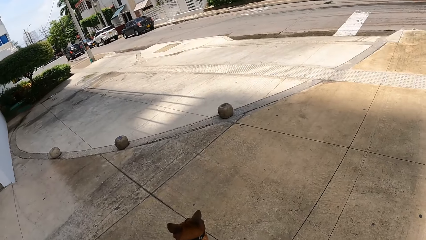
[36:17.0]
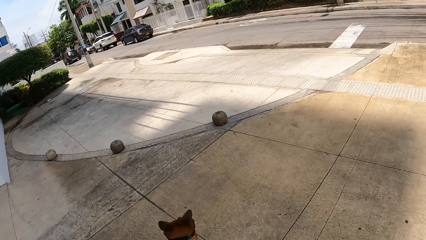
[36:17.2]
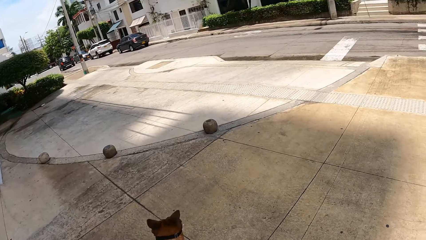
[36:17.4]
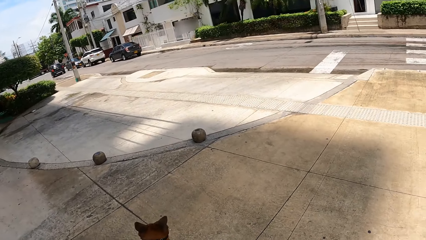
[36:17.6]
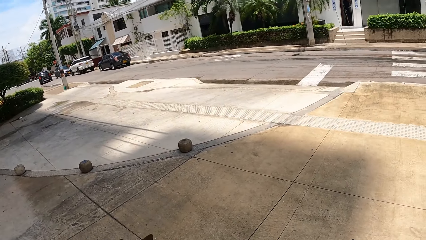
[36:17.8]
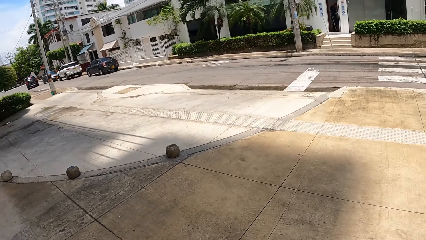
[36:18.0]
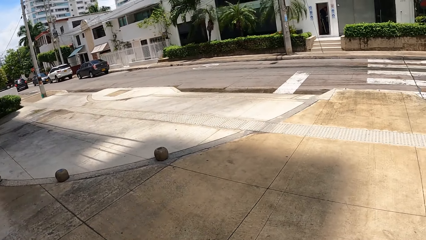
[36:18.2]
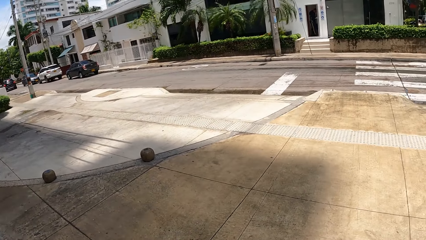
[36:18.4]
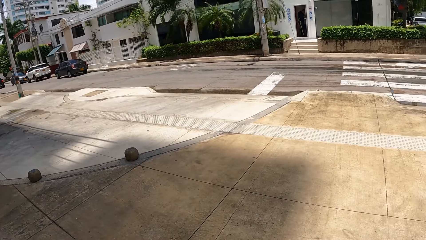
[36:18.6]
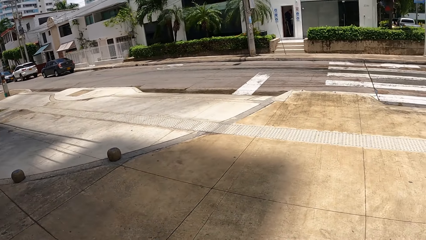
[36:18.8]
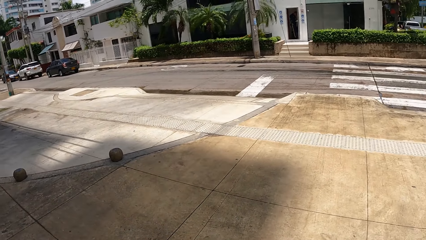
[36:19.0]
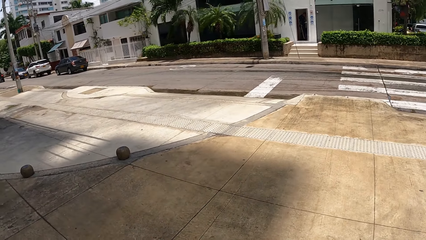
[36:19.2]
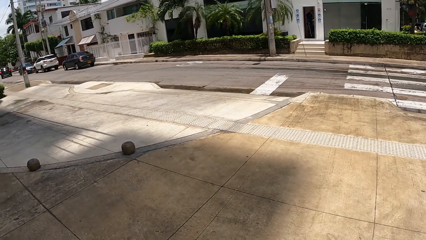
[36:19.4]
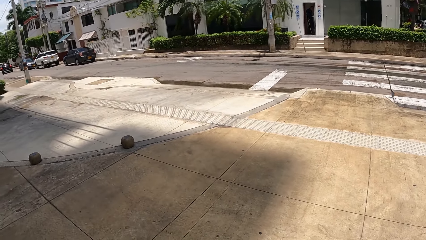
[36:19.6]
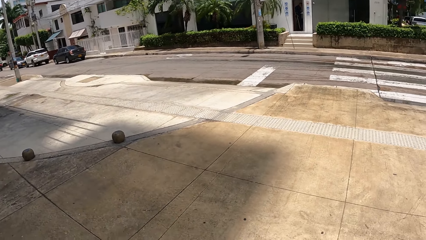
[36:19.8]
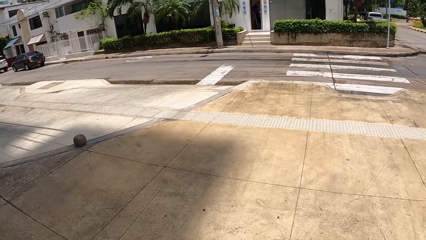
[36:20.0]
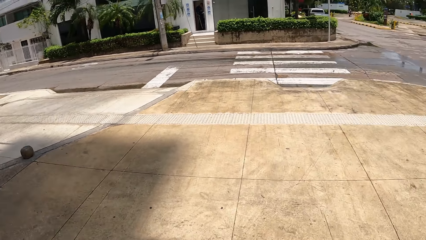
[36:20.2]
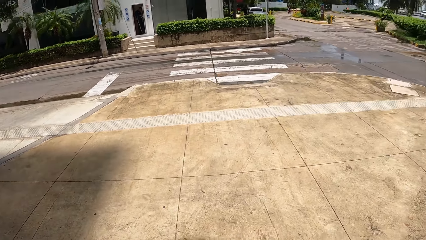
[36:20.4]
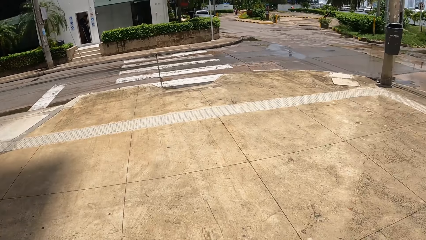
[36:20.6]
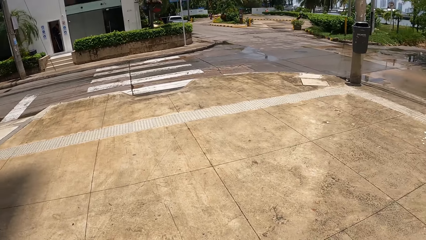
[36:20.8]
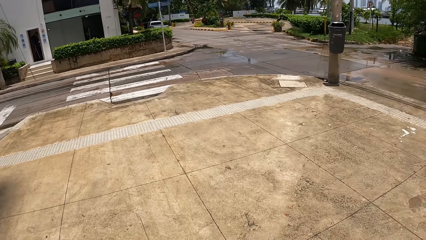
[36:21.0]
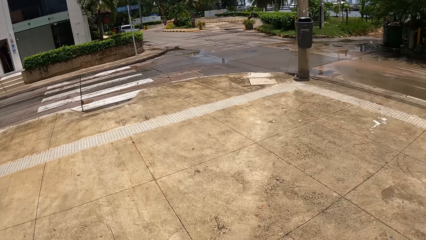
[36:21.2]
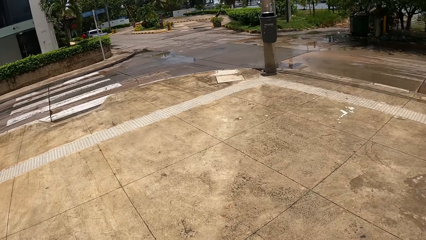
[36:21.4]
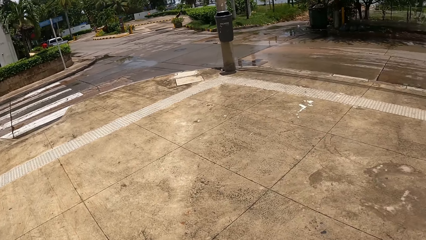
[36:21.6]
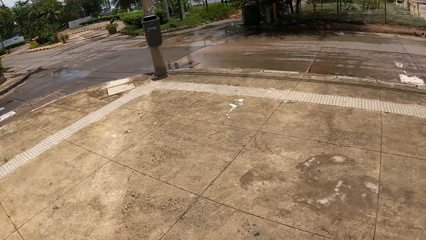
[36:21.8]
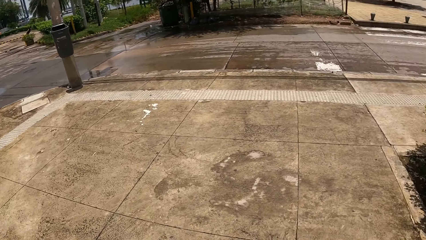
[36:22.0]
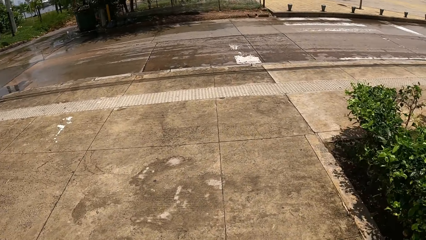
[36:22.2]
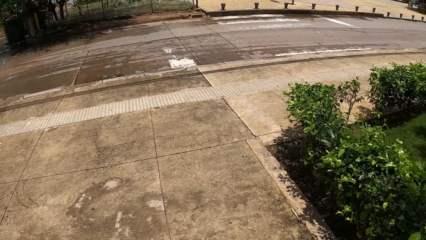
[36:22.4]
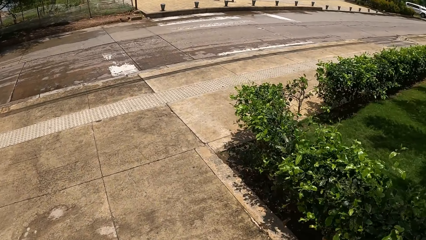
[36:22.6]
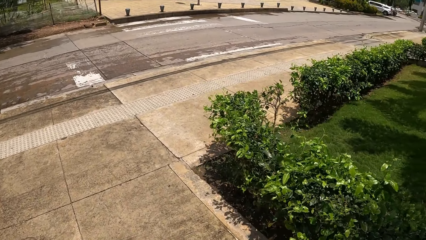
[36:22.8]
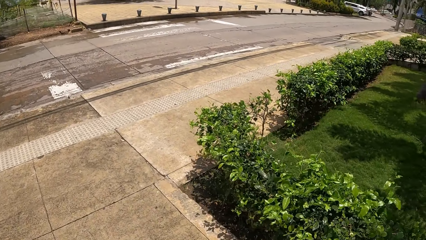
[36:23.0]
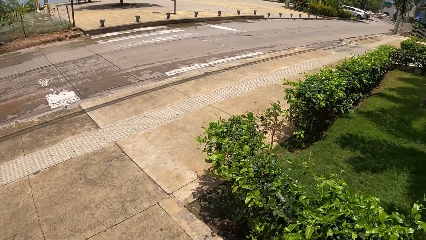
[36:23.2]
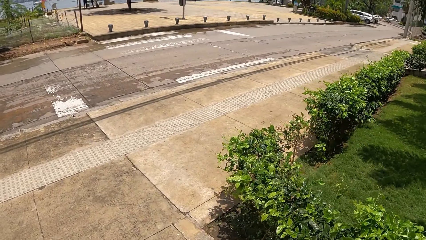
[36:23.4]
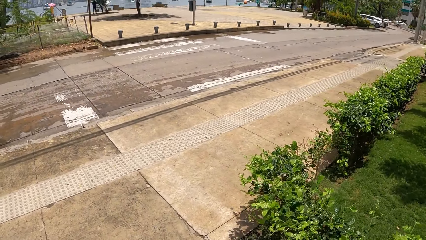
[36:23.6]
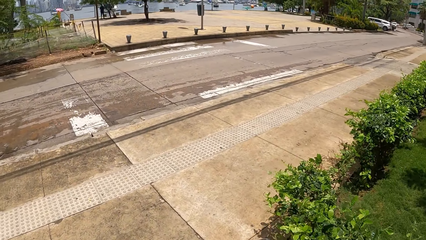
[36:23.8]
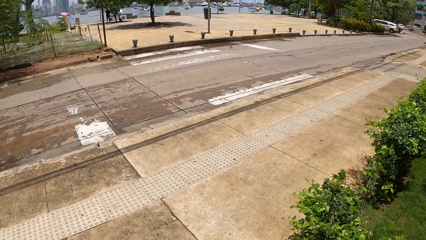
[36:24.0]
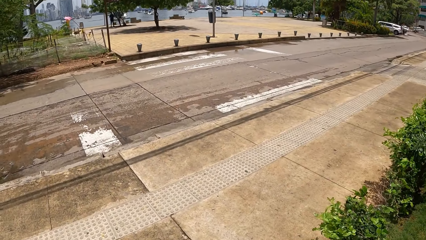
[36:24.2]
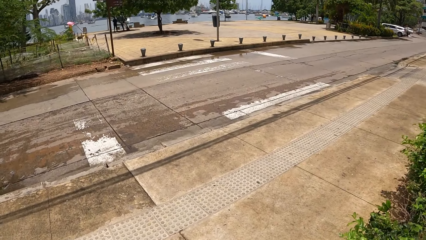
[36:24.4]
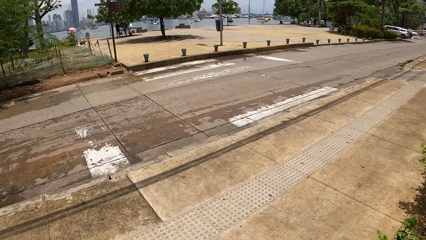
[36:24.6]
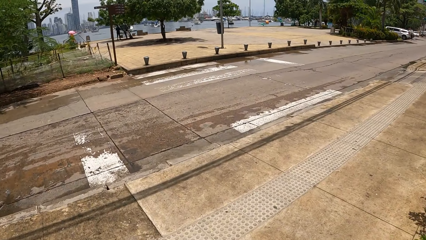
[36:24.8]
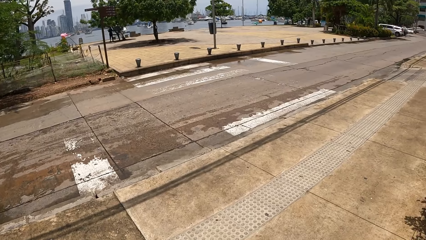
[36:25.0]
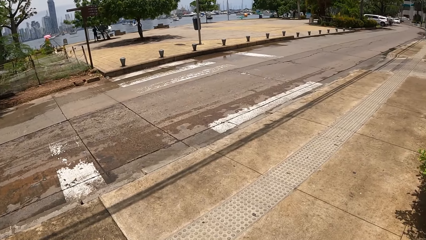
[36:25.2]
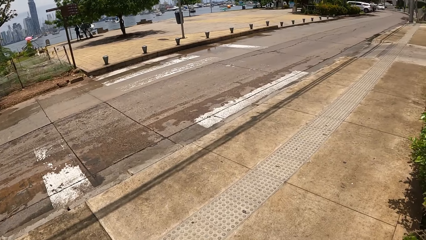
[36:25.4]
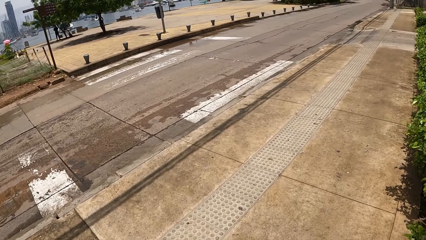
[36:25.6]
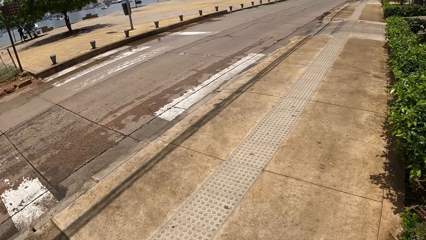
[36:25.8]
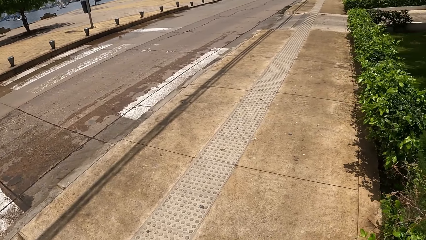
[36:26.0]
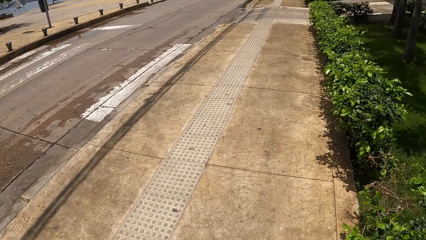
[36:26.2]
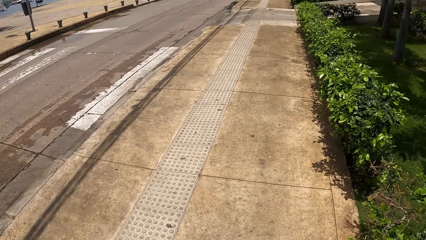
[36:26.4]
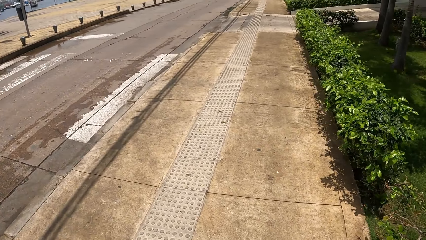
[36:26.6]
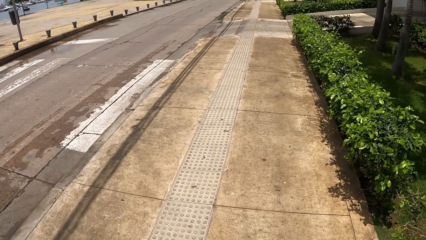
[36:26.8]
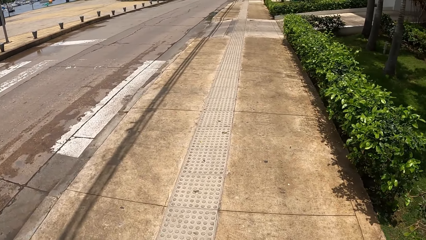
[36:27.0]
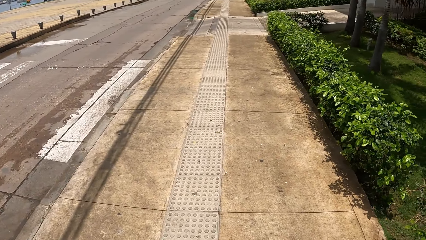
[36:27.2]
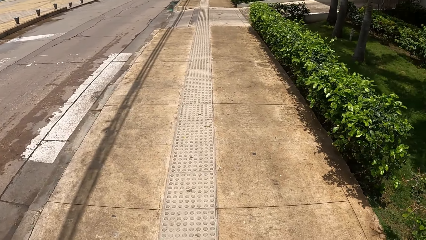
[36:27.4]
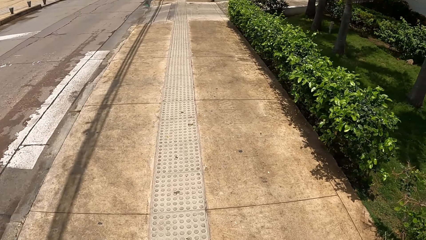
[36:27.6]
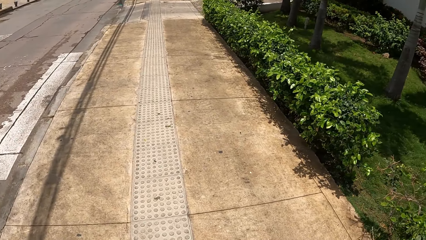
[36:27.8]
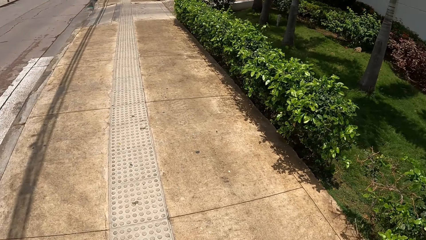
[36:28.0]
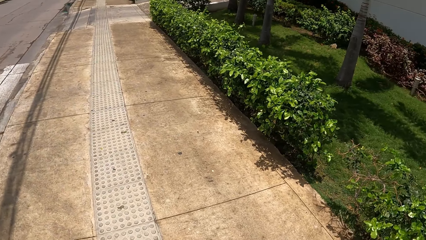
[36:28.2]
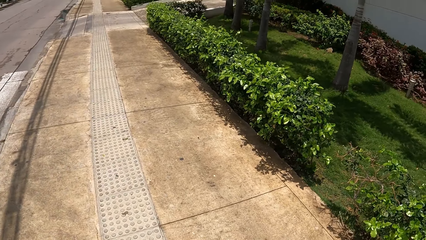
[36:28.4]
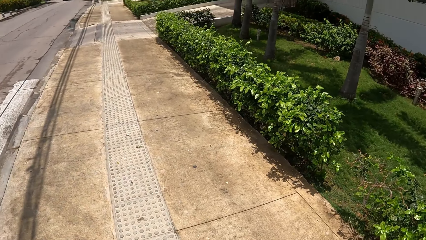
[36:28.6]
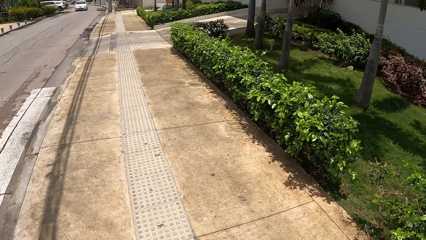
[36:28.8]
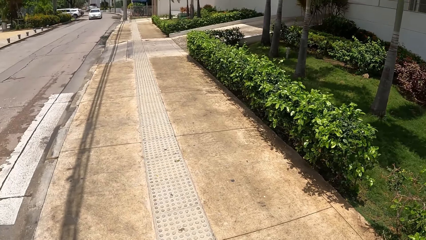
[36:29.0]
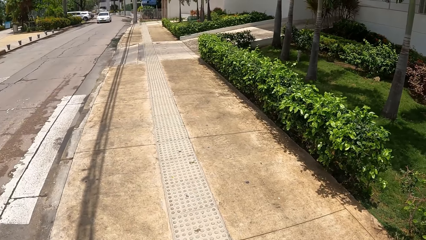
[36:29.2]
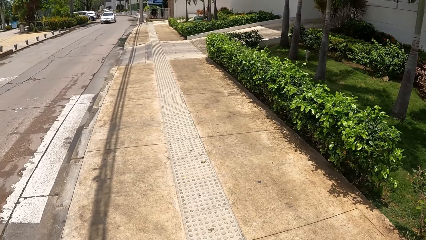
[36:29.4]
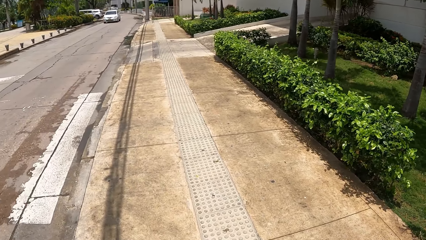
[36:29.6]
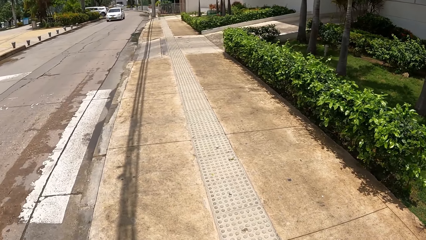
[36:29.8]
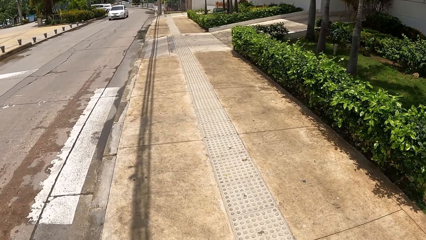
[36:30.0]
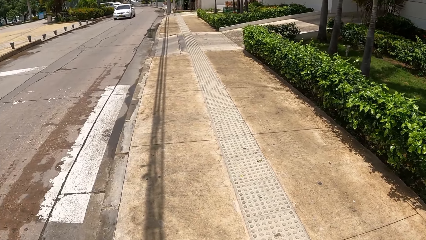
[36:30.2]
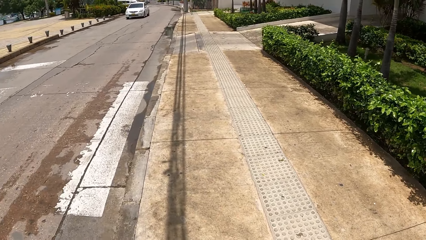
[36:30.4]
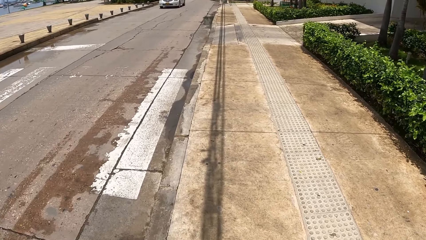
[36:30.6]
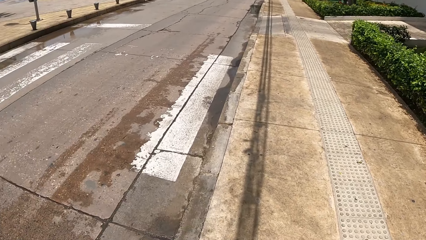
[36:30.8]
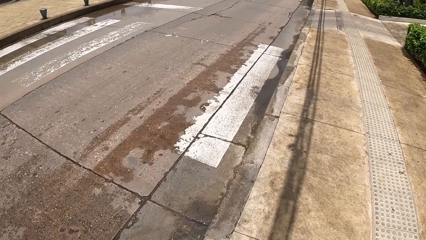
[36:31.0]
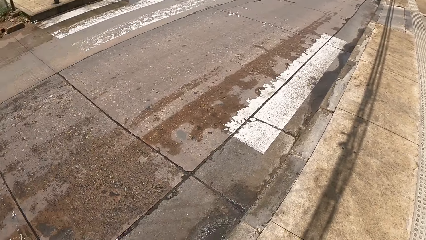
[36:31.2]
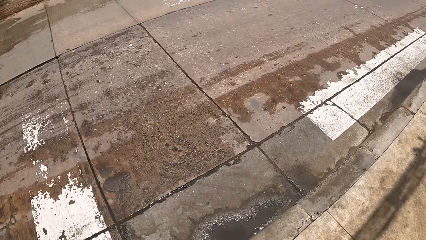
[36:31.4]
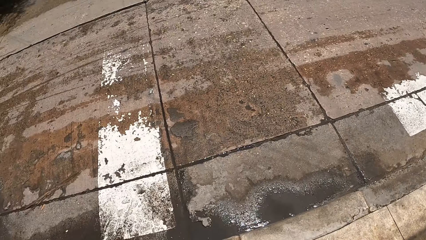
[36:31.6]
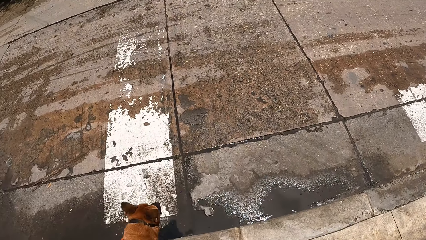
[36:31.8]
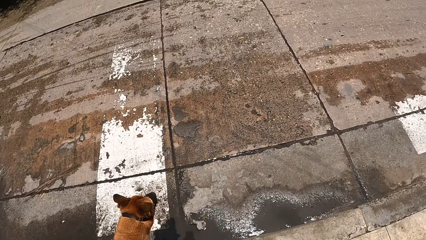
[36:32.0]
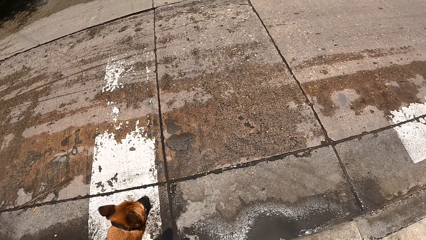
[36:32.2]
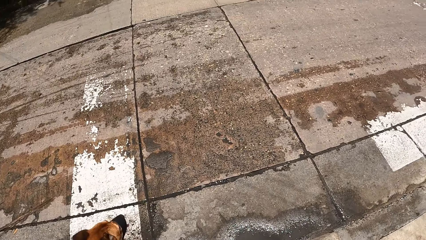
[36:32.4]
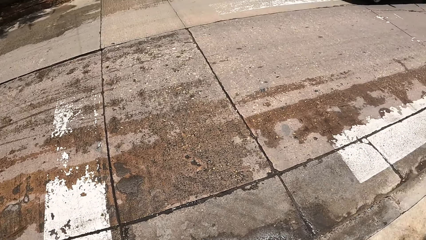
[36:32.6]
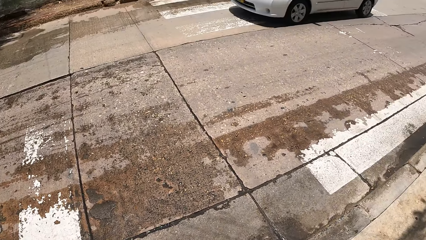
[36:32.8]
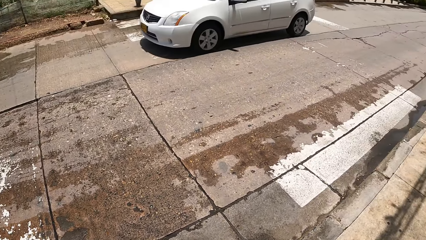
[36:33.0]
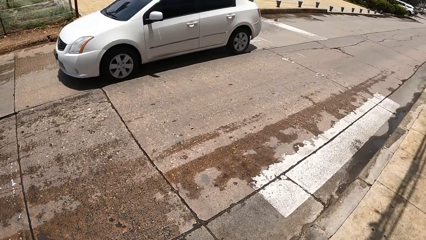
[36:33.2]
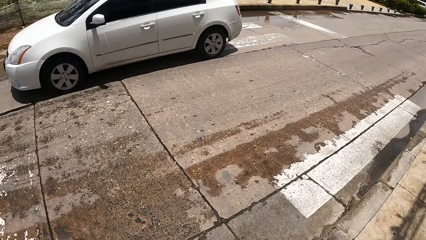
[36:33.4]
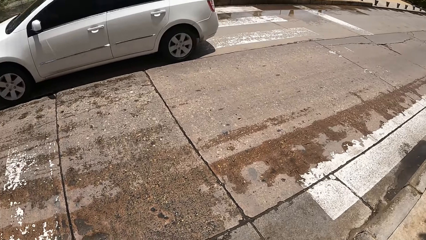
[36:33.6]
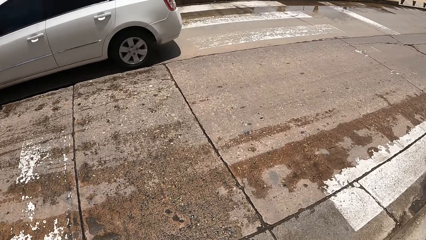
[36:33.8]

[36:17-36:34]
The camera wearer looks around the street. They walk the dog on the sidewalk. They look around the street. They stare at the dog.
